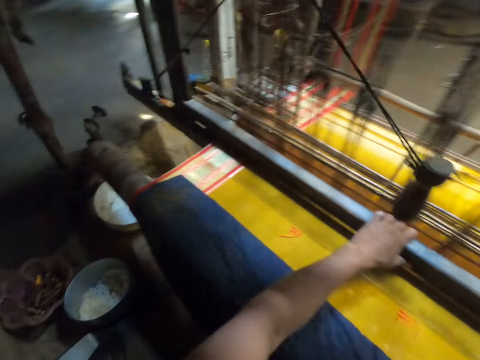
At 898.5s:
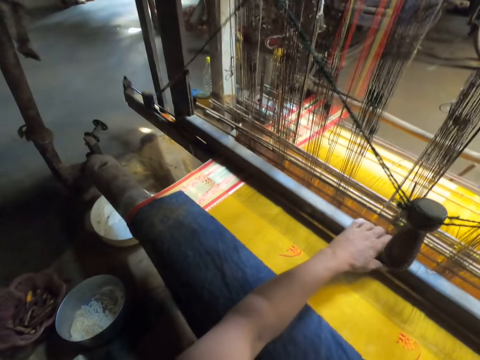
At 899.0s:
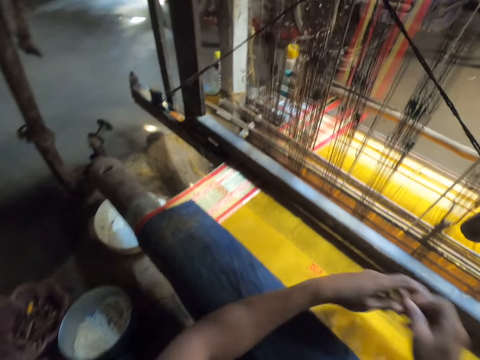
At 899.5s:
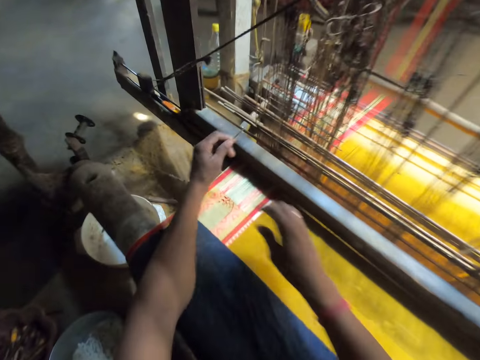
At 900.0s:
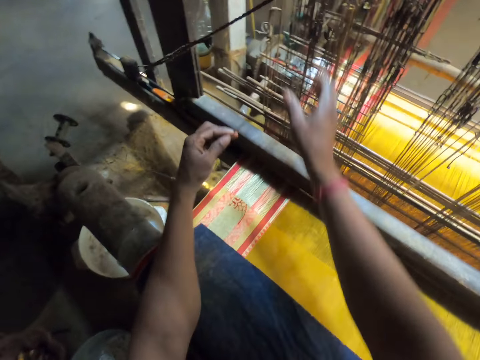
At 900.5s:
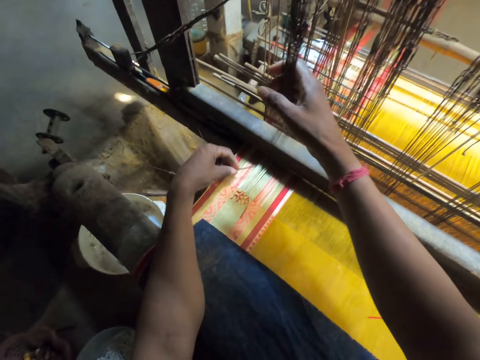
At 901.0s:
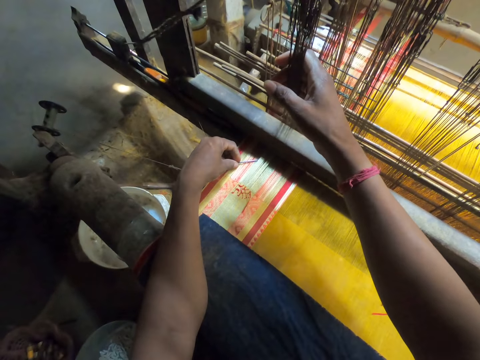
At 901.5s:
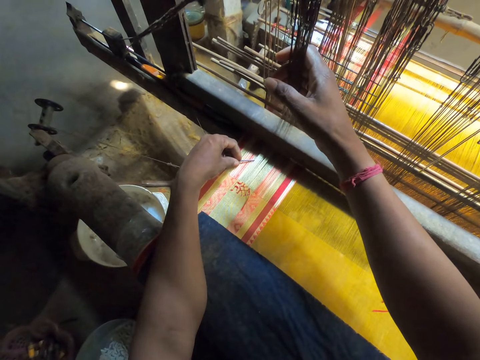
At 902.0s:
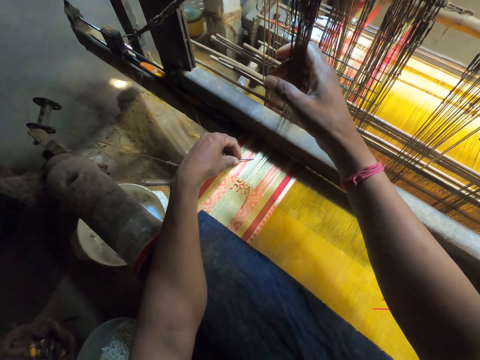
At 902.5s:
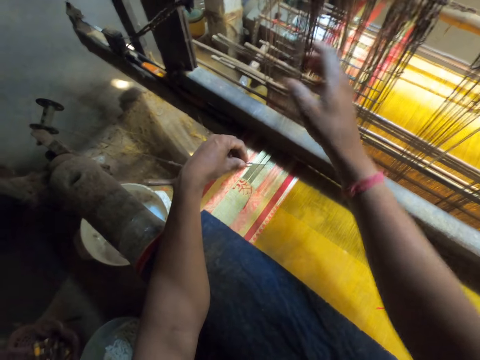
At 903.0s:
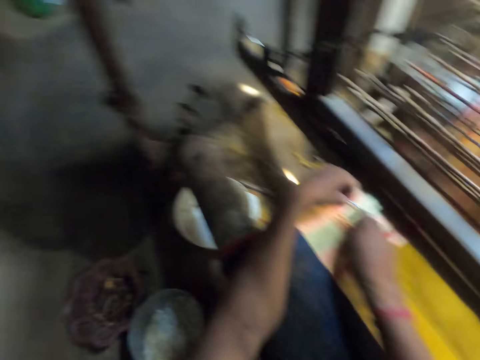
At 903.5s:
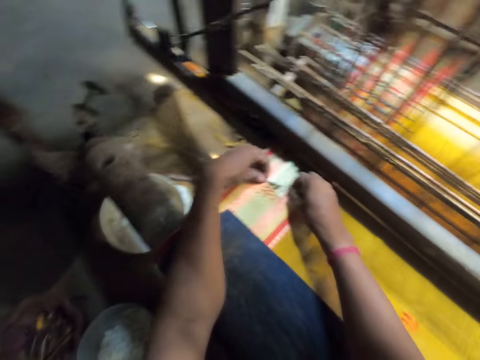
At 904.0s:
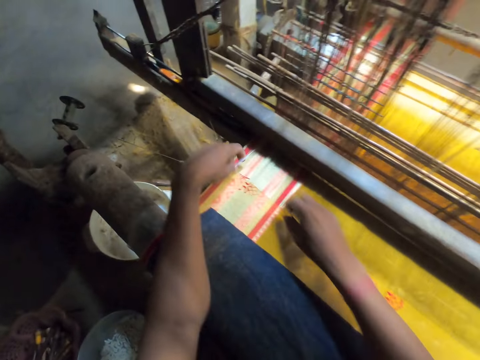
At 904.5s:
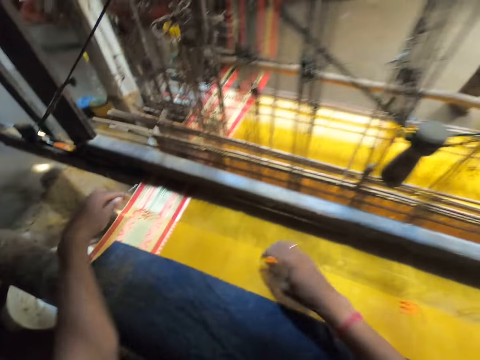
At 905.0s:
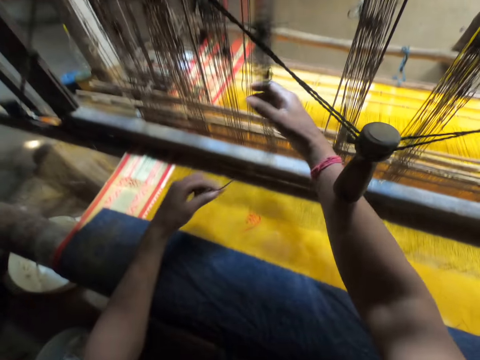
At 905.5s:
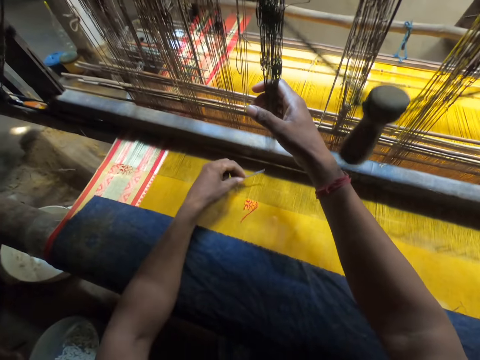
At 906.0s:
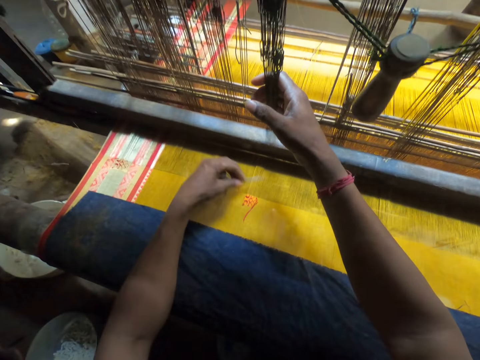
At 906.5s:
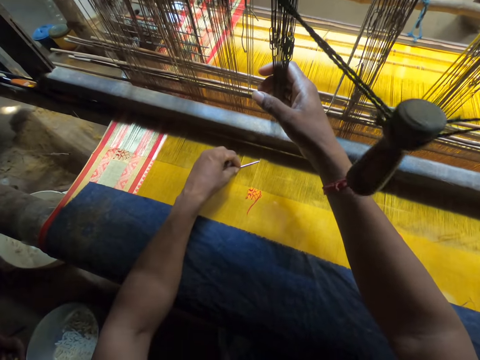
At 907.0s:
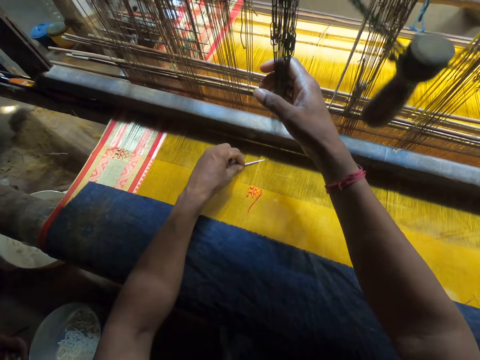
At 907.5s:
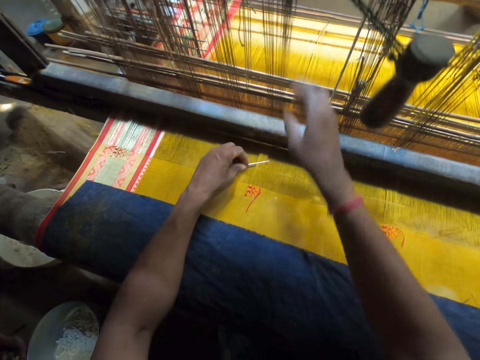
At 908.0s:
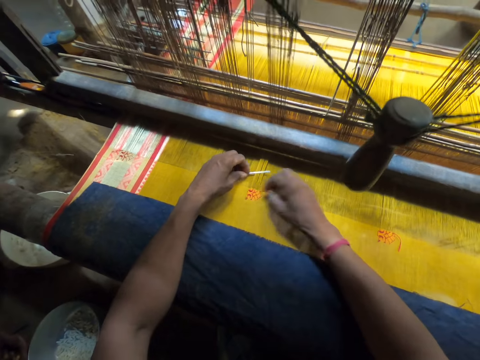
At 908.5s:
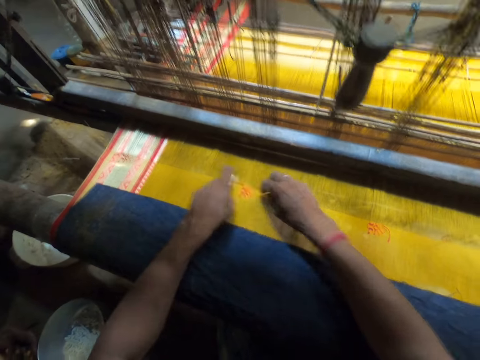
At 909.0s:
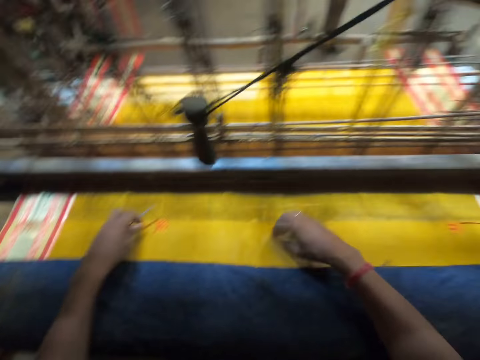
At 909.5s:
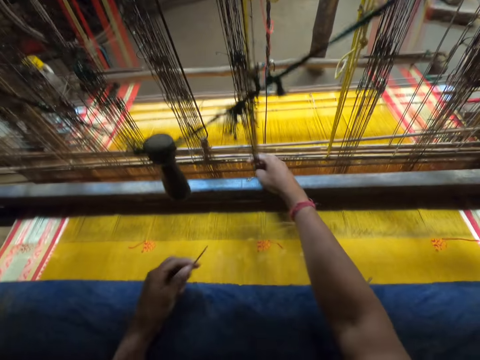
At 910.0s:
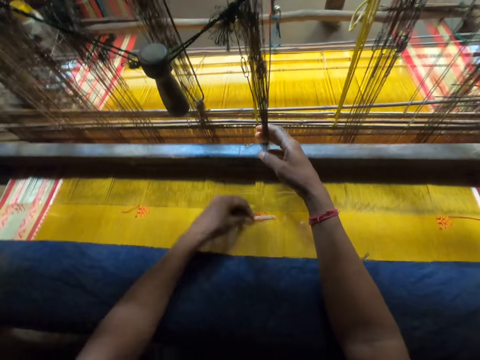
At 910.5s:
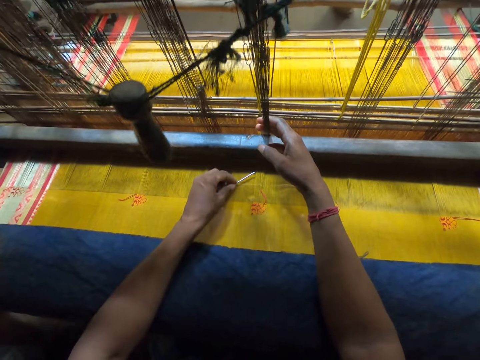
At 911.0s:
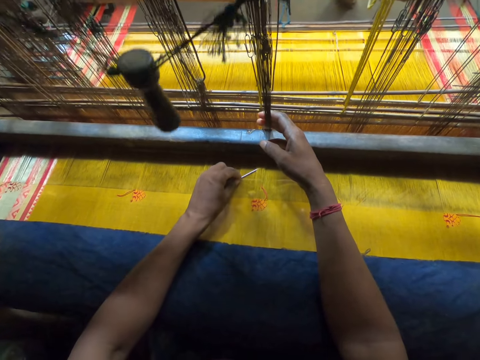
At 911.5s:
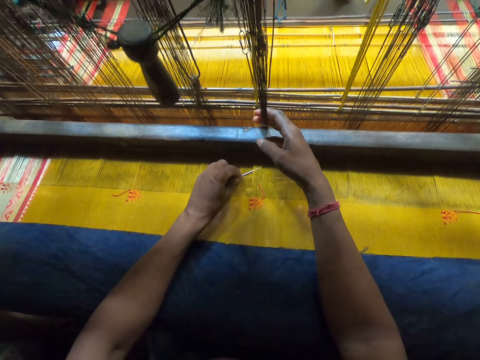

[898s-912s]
The camera wearer releases his left hand from the batten of the loom machine. He passes the tapestry needle from his right hand to his left hand. He hits the warp with his right hand. He grabs the warp thread or strings on the loom machine with his right hand. He inserts the tapestry needle into the warp with his left hand. He releases his right hand from the warp thread on the loom machine. He straightens the strings with the needle. He inserts the tapestry needle into the warp with his left hand. He wraps the warp thread around the tapestry needle with his right hand. He grabs the warp thread on the loom machine with his right hand. He hits the warp with the tapestry needle in his left hand. He inserts the tapestry needle into the warp with his left hand. He straightens the strings with the needle. He releases his right hand from the warp thread on the loom machine. He wraps the warp thread around the tapestry needle with his right hand. He hits his right hand on the warp. He grabs the warp thread on the loom machine with his right hand. He hits the warp with the tapestry needle in his left hand. He inserts the tapestry needle into the warp with his left hand.

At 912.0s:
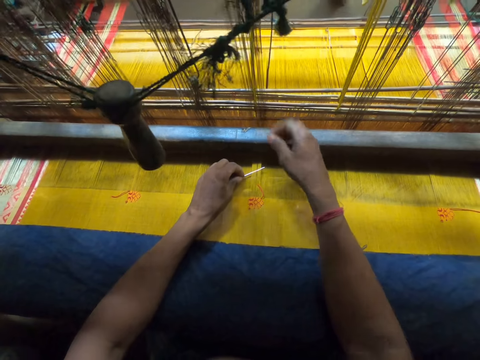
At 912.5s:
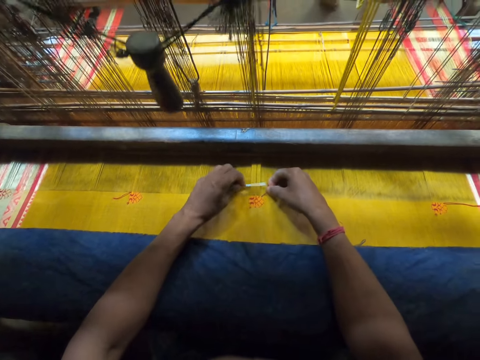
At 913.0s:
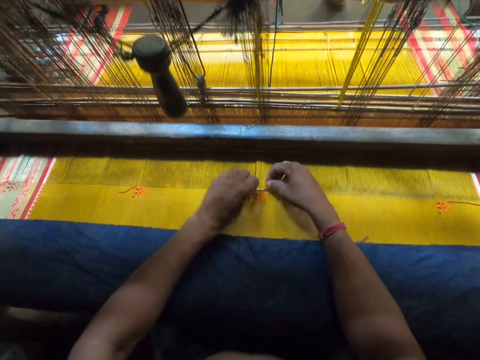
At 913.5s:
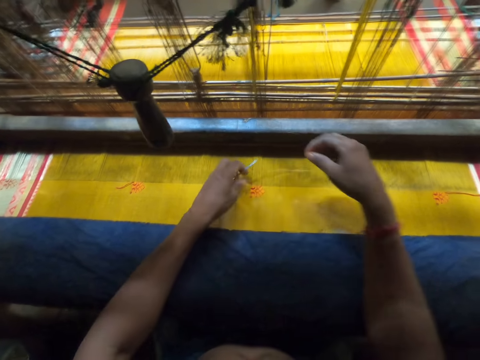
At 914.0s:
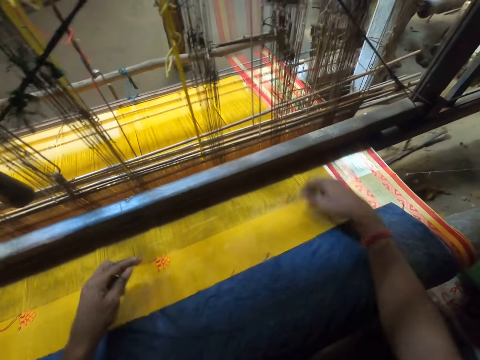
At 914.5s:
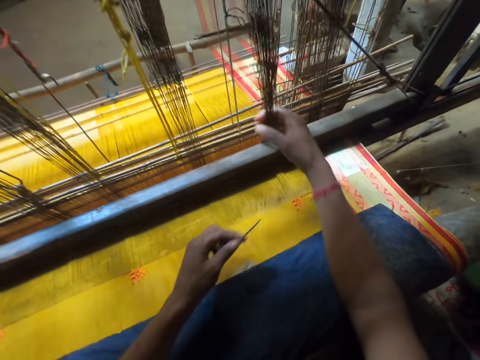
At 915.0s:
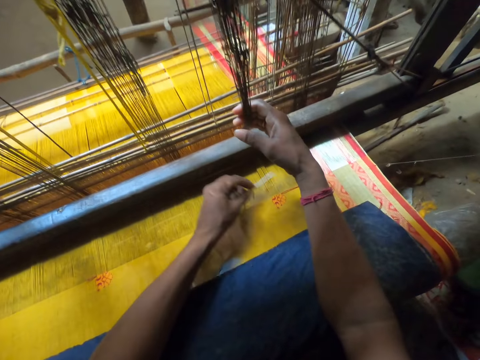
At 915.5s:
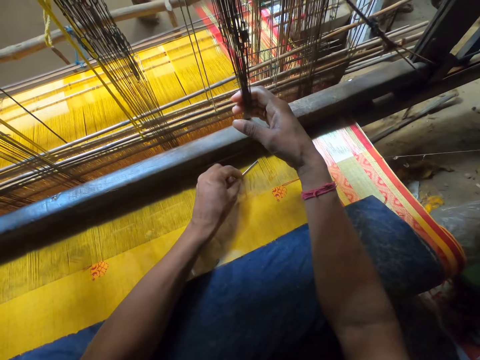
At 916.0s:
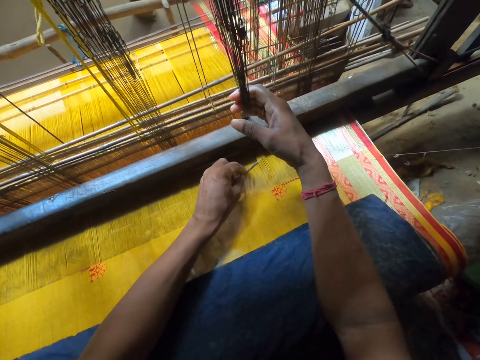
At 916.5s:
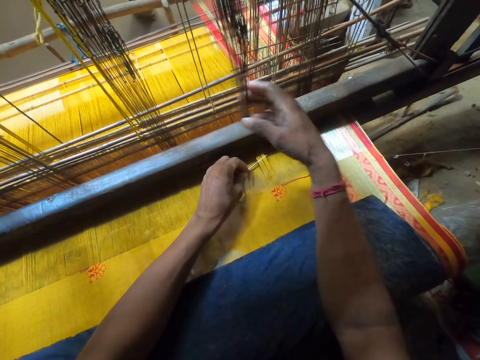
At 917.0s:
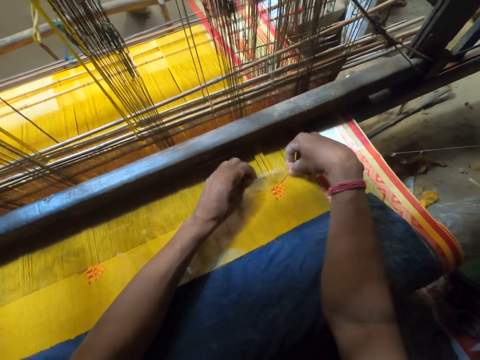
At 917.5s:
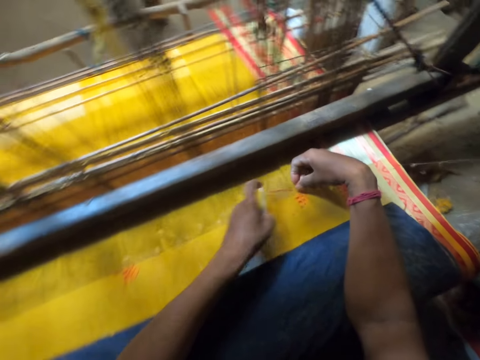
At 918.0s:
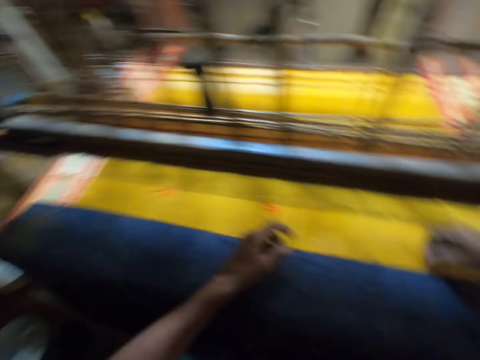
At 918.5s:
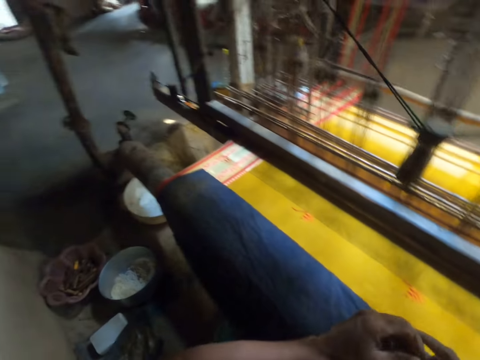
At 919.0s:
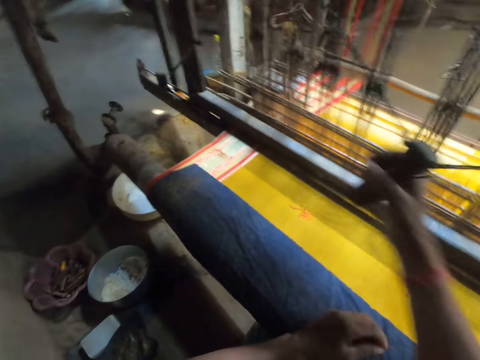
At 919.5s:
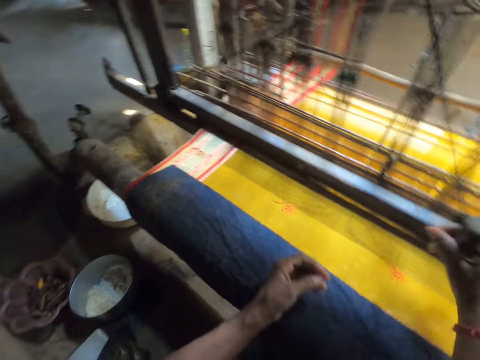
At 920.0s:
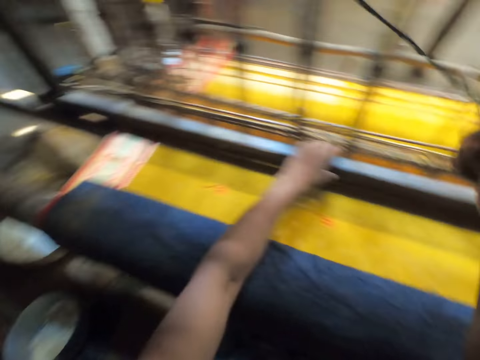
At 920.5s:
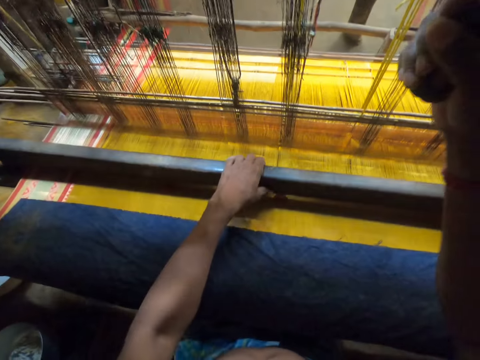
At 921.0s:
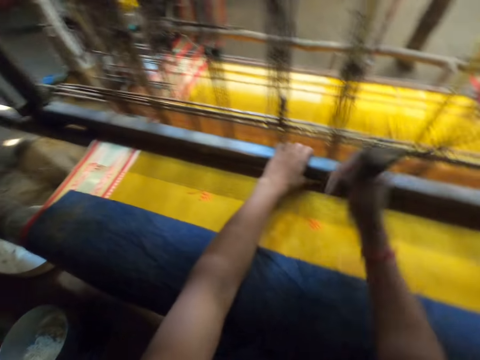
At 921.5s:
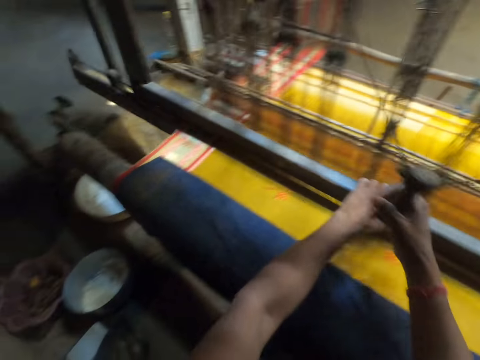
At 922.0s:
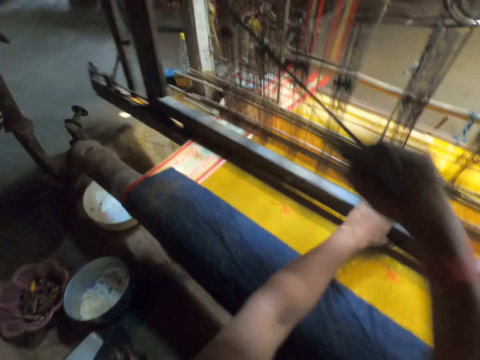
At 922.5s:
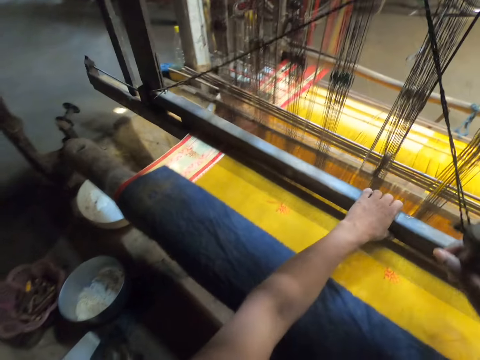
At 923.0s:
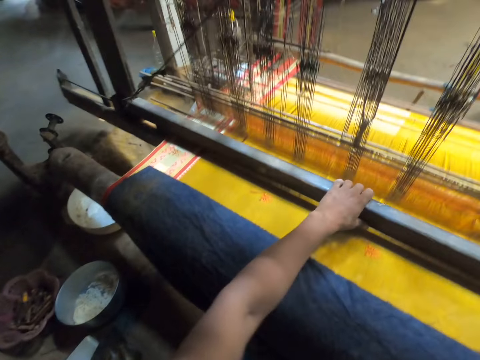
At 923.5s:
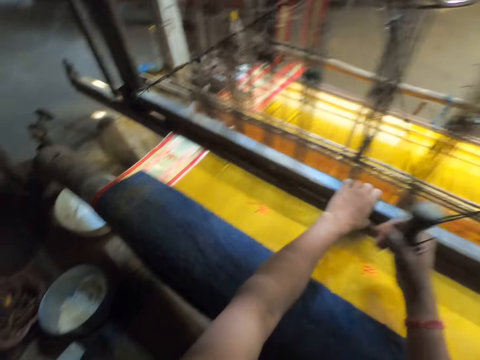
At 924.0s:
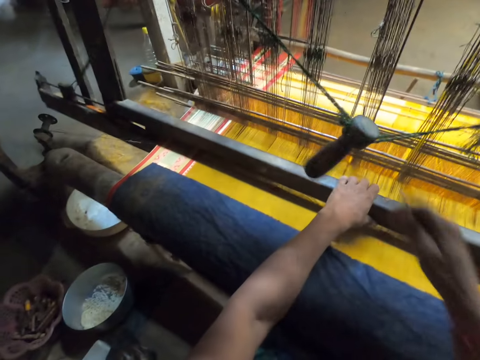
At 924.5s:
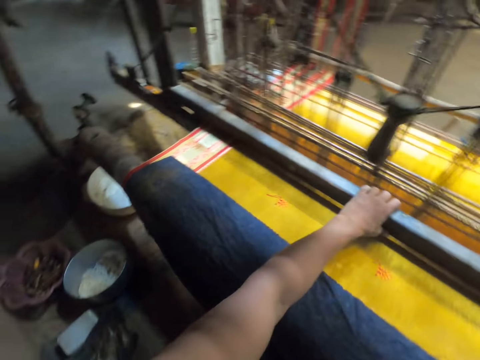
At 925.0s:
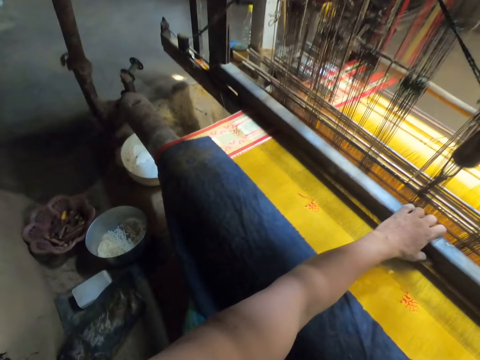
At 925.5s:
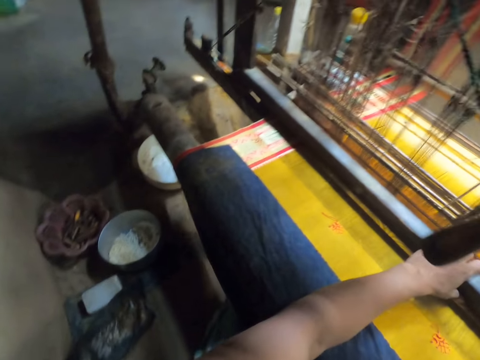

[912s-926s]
The camera wearer releases his right hand from the warp thread on the loom machine. He wraps the warp thread around the tapestry needle with his right hand. He inserts the tapestry needle into the warp with his left hand. He hits the warp with his right hand. He grabs the warp thread on the loom machine with his right hand. He hits the warp with the tapestry needle in his left hand. He inserts the tapestry needle into the warp with his left hand. He releases his right hand from the warp thread on the loom machine. He wraps the warp thread around the tapestry needle with his right hand. He grabs the pull cord of the loom machine with his right hand. He grabs the batten of the loom machine with his left hand. He weaves the cloth on the loom machine with the batten in his left hand and the pull cord in his right hand. He releases his right hand from the pull cord of the loom machine.
